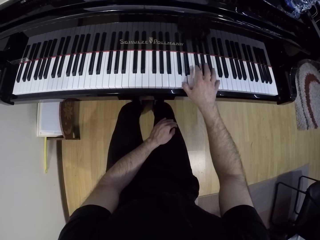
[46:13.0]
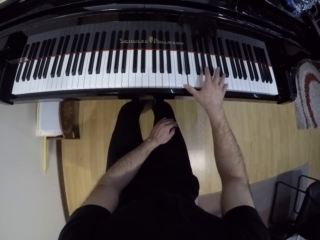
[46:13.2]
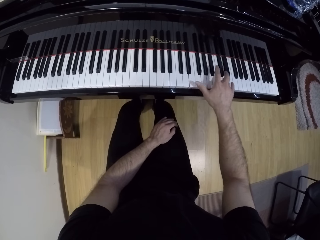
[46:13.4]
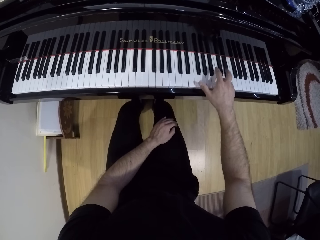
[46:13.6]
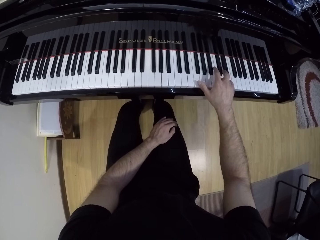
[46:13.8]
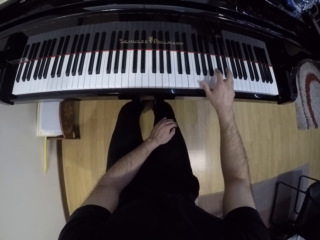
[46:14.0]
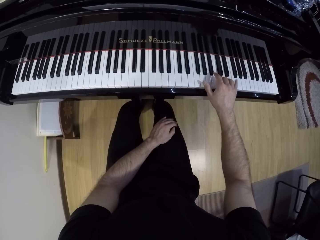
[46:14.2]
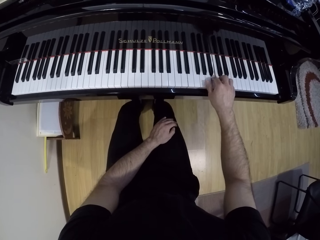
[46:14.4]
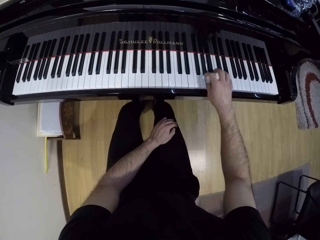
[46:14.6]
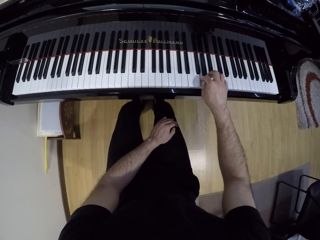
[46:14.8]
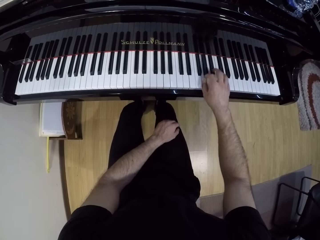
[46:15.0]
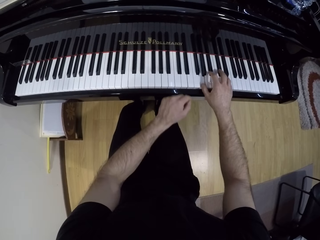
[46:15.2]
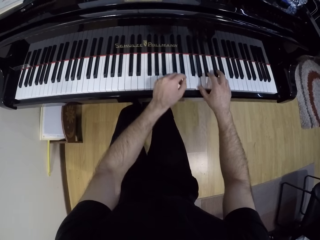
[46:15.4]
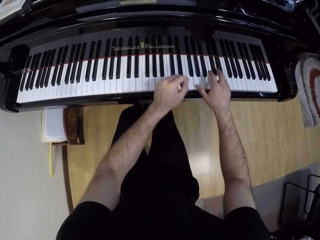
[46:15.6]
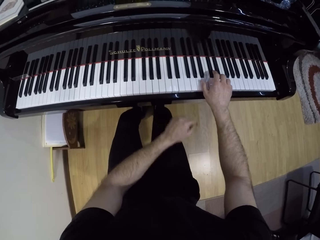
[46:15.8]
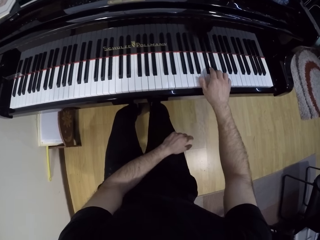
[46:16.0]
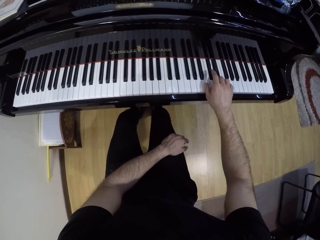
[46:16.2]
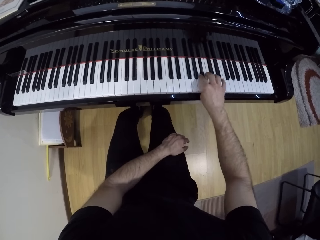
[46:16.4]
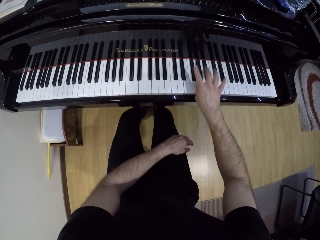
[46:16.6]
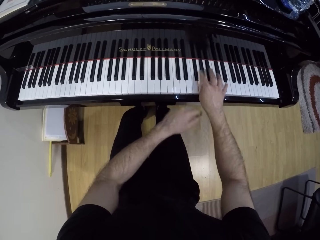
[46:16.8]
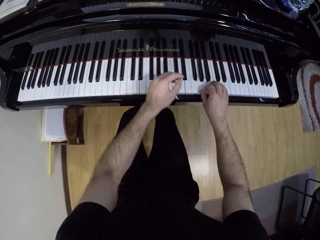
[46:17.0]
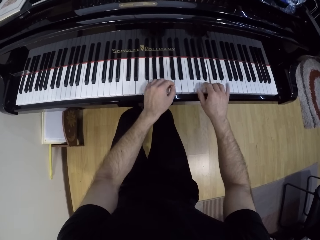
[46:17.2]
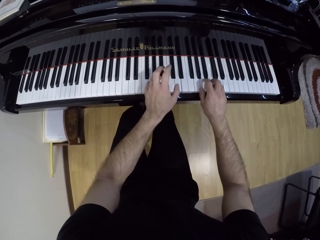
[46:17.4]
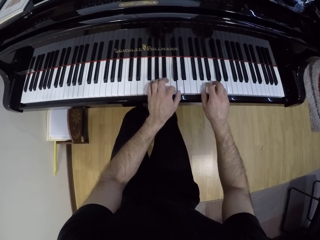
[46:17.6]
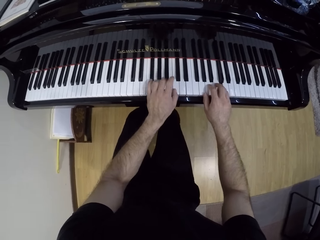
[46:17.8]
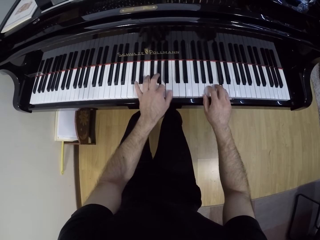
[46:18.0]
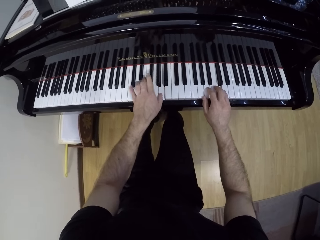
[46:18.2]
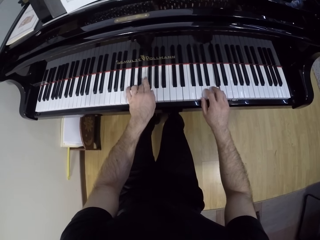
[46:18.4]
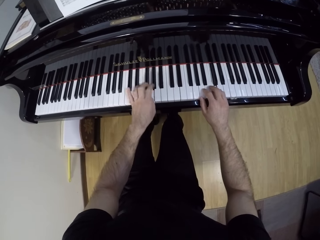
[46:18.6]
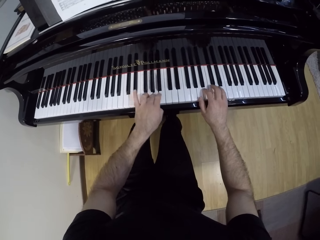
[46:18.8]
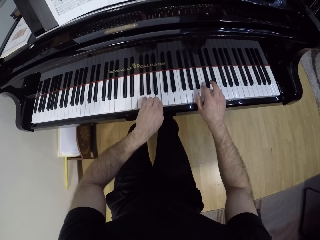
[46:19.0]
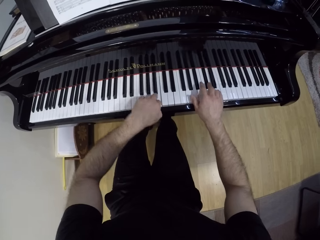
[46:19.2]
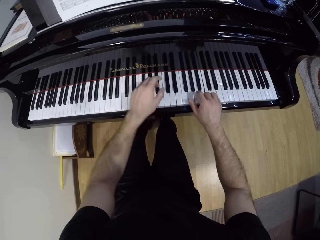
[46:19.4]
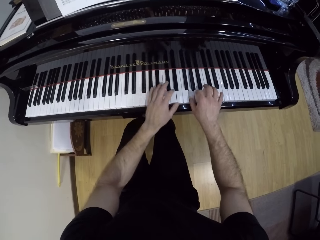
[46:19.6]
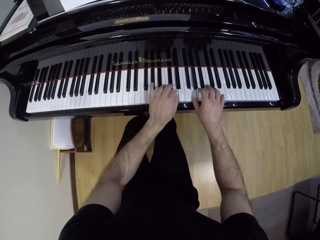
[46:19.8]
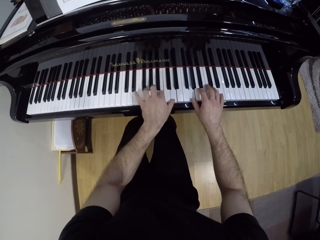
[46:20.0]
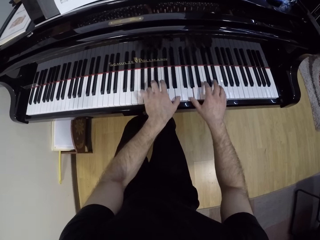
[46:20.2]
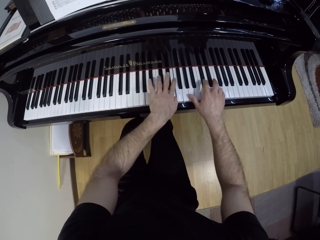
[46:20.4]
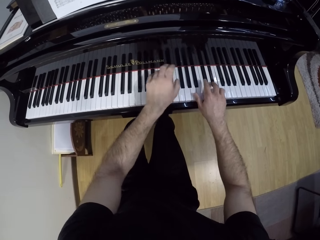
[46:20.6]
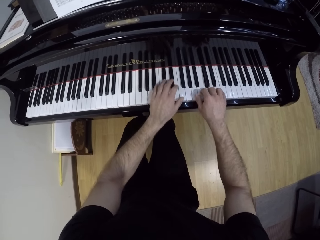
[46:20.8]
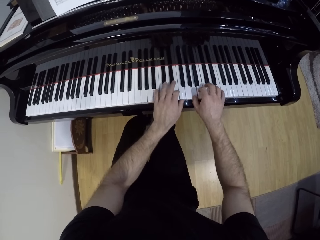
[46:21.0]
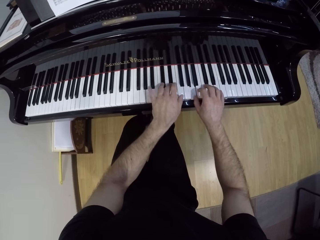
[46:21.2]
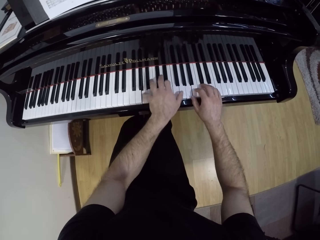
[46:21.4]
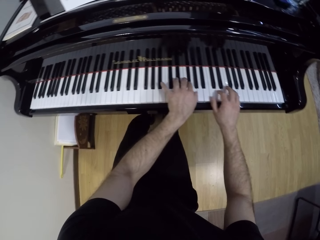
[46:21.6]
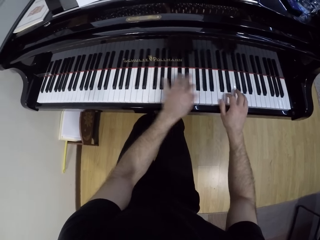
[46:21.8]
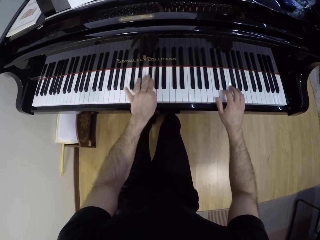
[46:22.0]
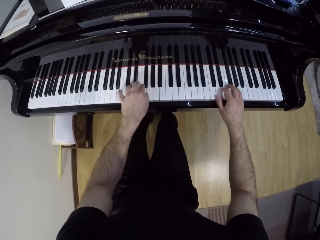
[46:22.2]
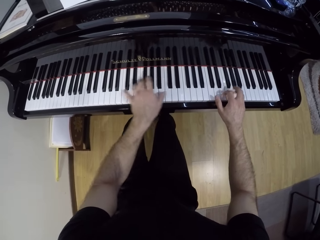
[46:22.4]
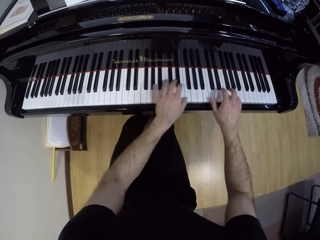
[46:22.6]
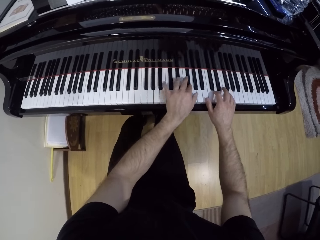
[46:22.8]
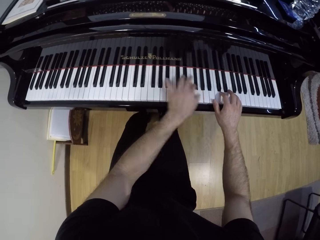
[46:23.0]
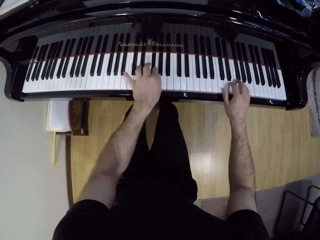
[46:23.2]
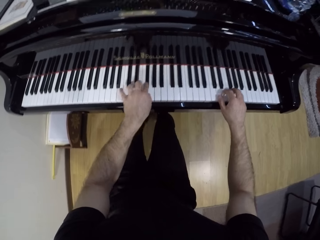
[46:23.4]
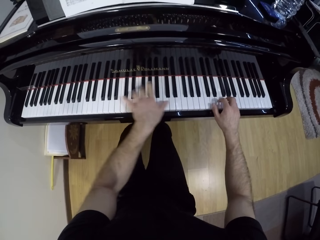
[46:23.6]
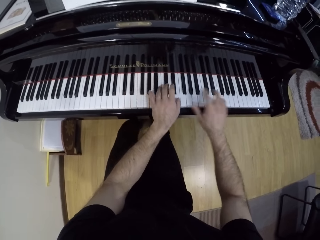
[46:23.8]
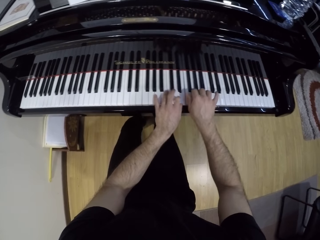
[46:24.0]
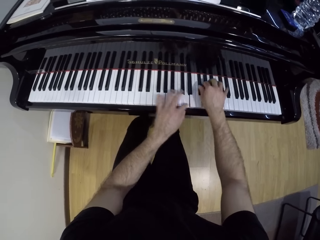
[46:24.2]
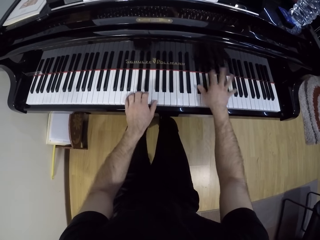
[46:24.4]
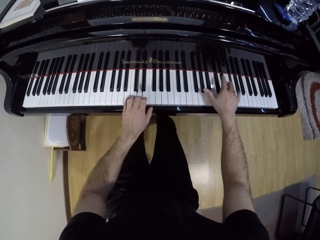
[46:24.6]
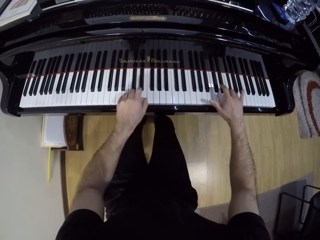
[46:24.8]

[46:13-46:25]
The camera wearer moves his left hand. He puts his left hand on his lap. He plays the piano with both hands. He plays the piano with his left hand.

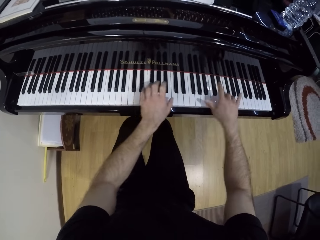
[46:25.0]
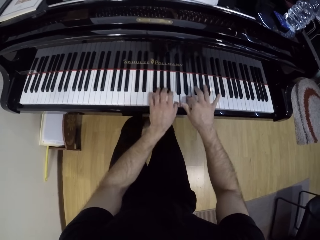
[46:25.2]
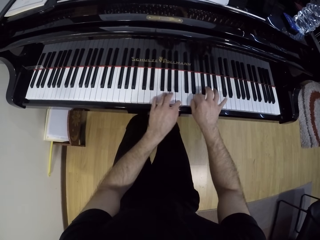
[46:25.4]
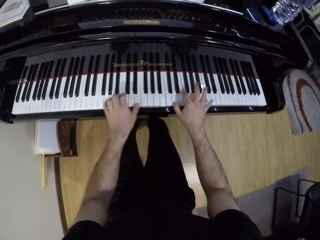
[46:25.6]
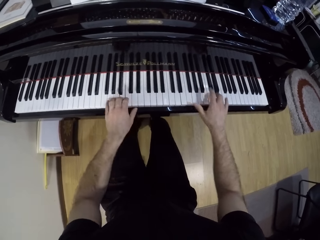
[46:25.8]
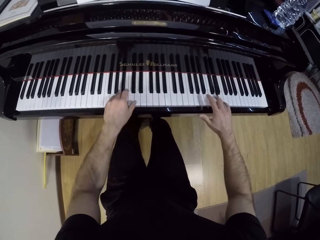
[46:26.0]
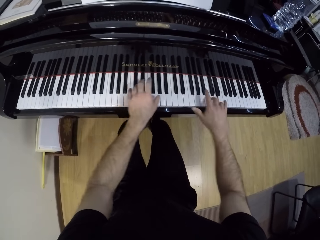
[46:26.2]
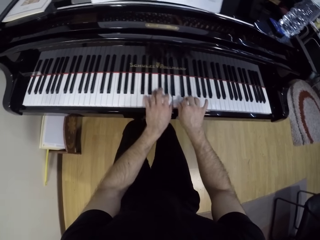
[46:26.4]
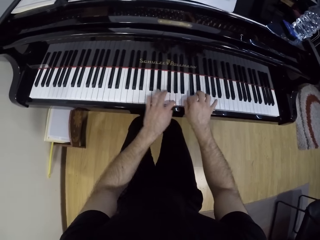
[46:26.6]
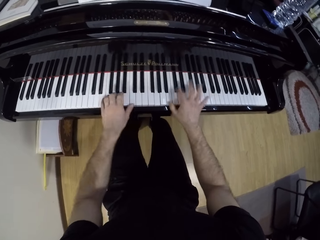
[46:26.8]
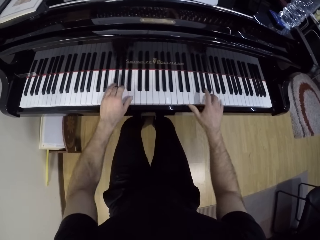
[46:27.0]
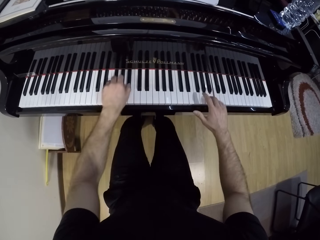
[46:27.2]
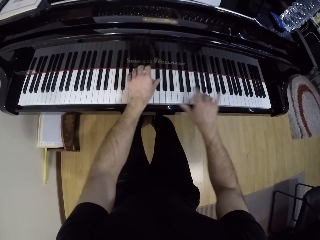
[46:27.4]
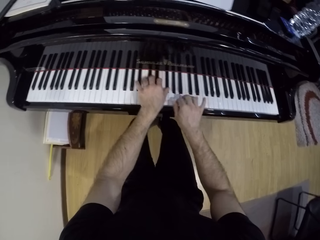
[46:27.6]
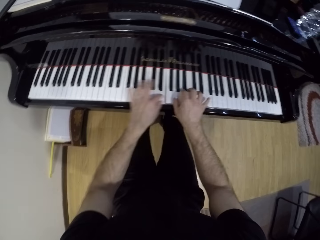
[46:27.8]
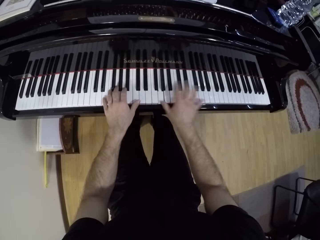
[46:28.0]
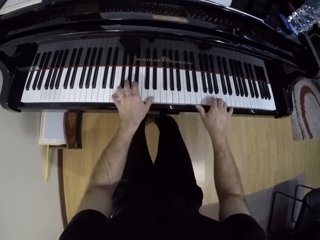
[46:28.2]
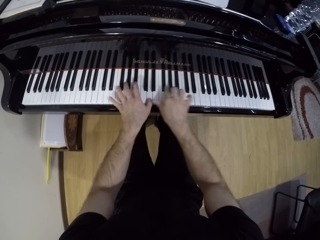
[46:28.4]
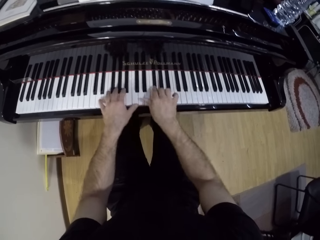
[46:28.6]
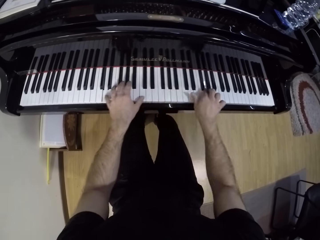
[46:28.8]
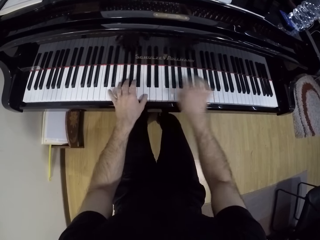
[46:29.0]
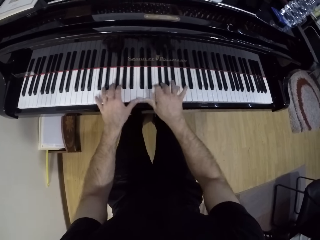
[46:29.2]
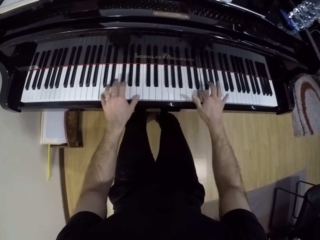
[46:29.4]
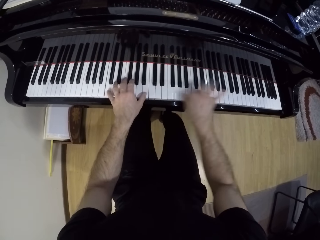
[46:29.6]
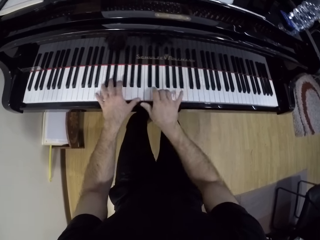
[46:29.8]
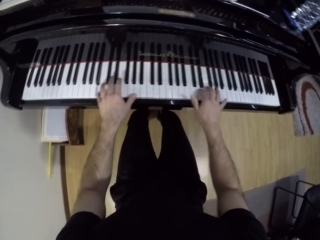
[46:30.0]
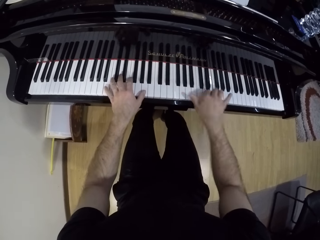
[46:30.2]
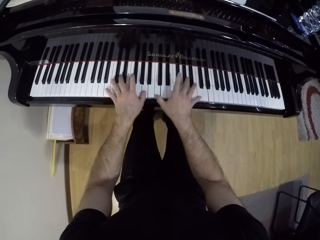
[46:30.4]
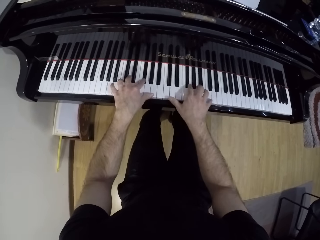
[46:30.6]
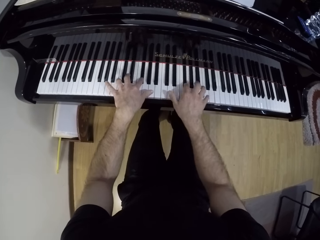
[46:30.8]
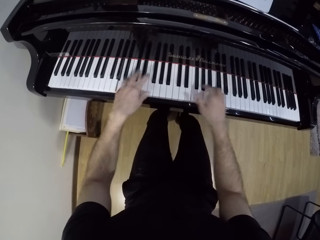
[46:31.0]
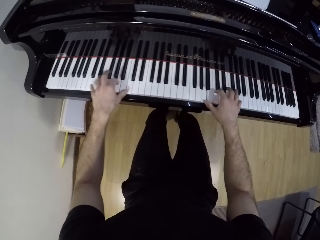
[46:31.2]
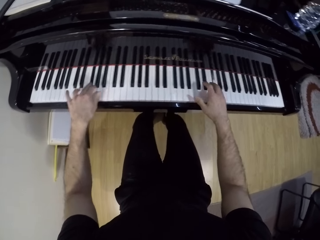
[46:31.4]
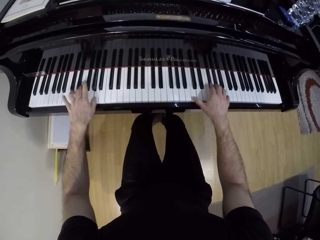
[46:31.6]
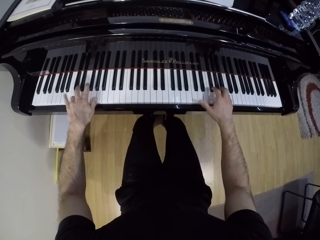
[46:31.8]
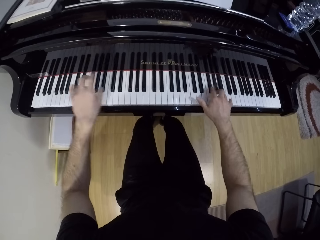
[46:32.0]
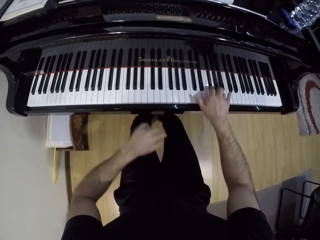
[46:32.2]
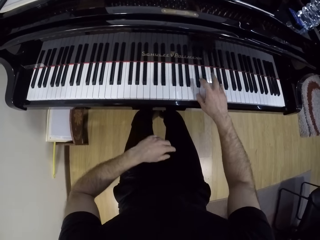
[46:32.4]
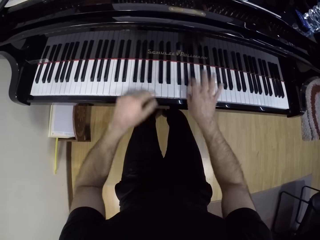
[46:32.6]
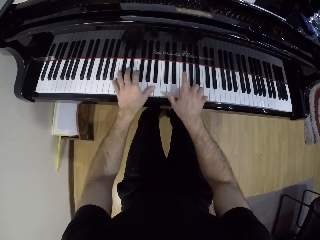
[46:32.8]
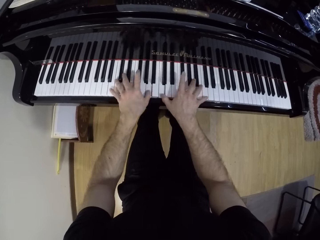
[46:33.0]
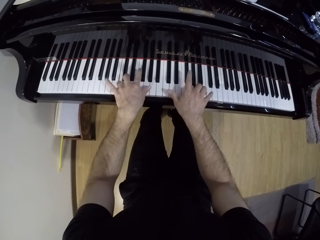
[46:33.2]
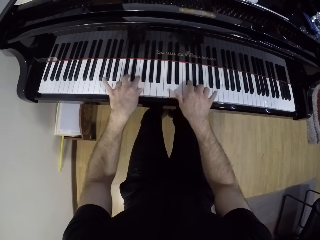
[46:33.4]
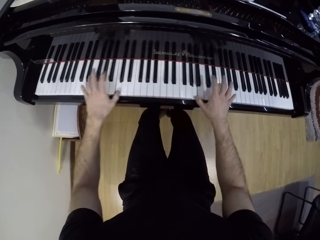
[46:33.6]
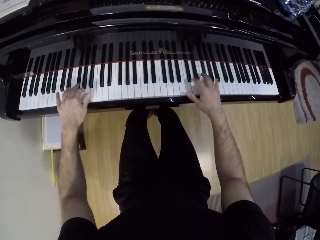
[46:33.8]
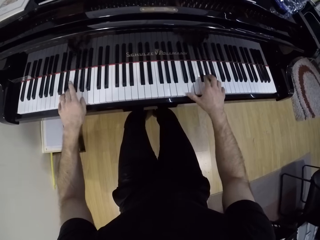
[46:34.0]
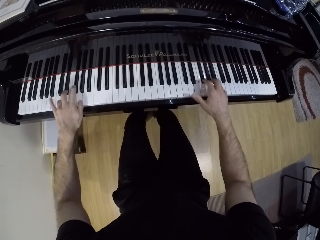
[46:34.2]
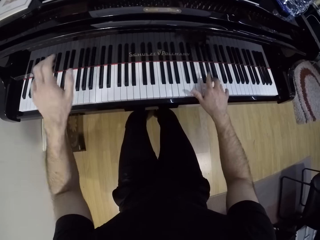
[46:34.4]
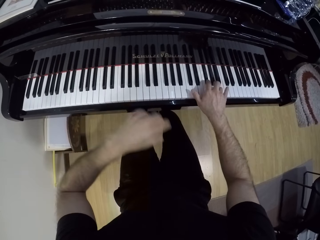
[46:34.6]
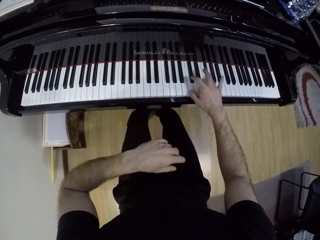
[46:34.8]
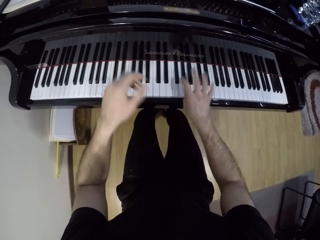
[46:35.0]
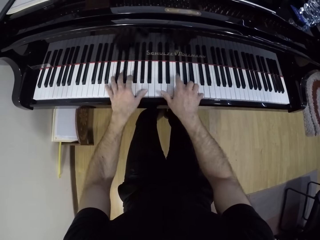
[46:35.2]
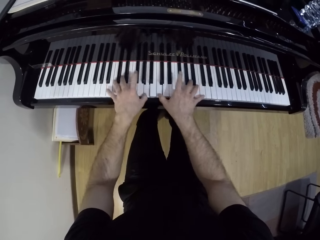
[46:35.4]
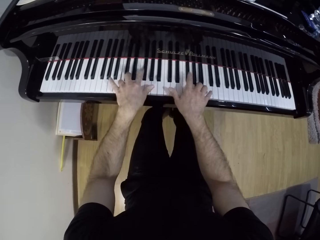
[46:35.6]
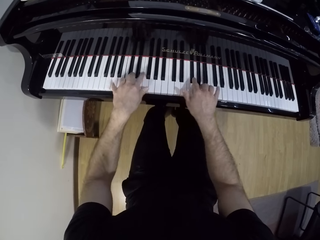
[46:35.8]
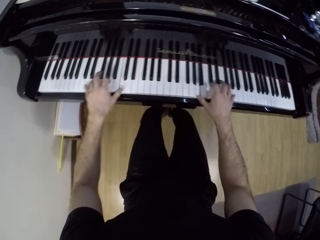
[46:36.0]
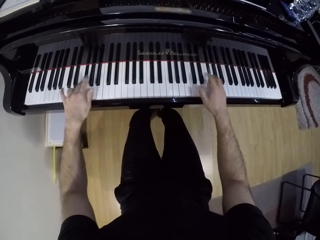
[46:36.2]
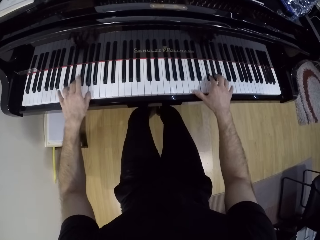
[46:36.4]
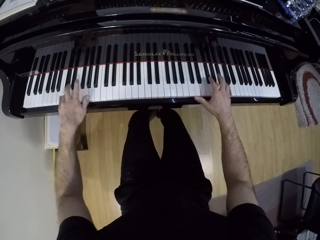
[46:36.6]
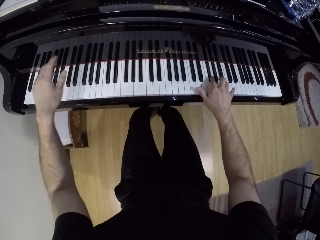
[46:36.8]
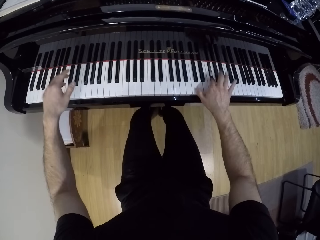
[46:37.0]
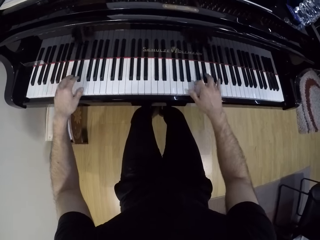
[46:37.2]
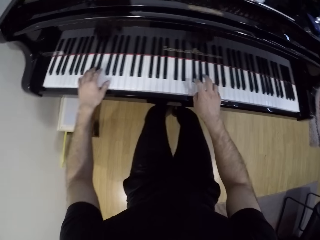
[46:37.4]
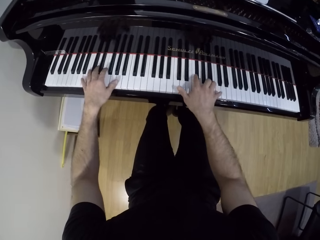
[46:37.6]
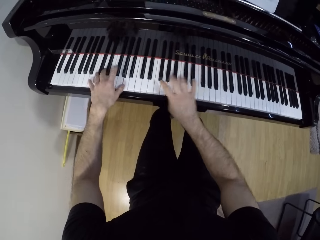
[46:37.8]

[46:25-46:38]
The camera wearer plays the piano with his right hand. He plays the piano with both hands. He plays the piano with his right hand. He plays the piano with both hands.
